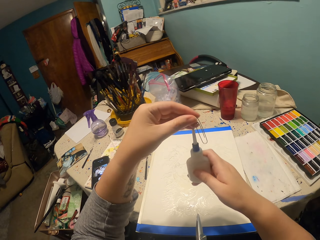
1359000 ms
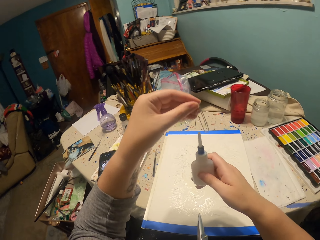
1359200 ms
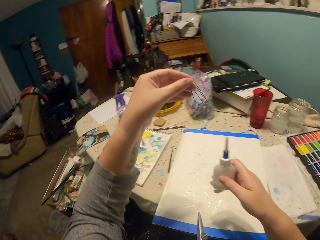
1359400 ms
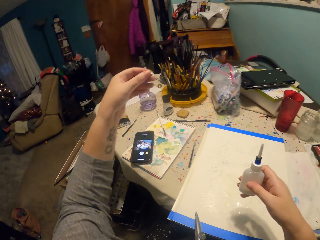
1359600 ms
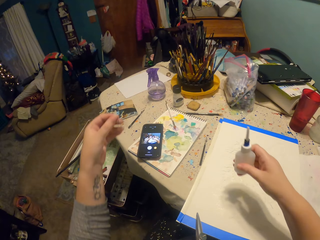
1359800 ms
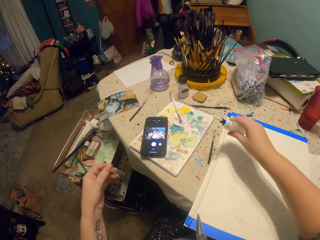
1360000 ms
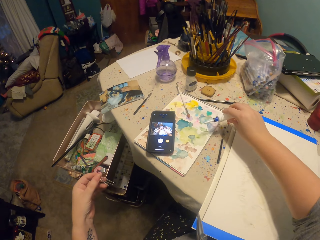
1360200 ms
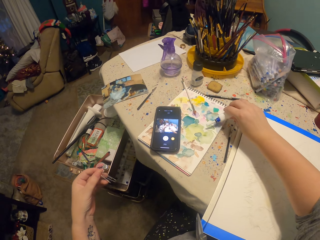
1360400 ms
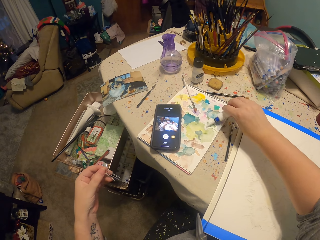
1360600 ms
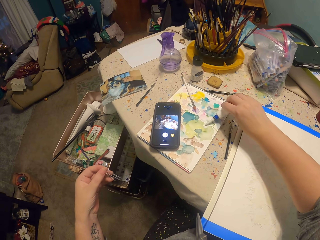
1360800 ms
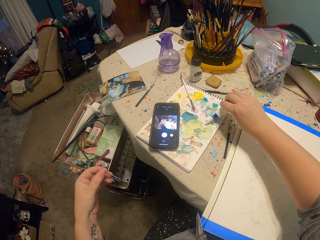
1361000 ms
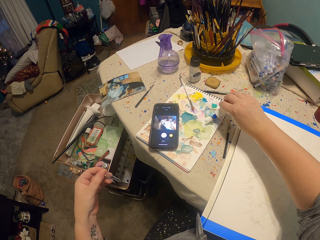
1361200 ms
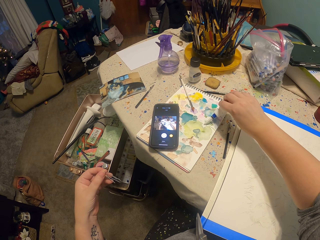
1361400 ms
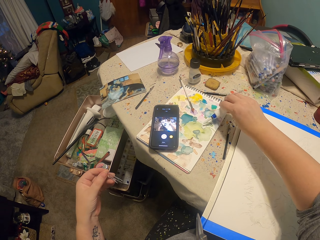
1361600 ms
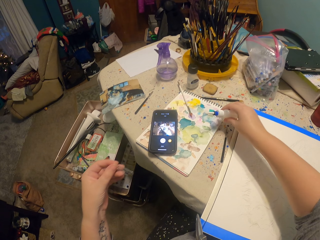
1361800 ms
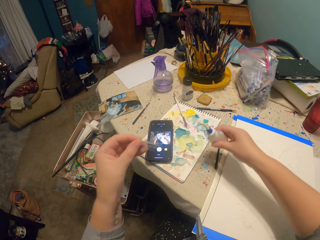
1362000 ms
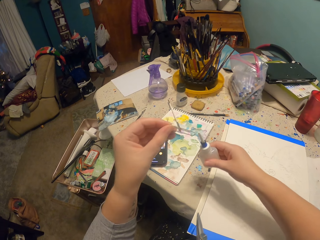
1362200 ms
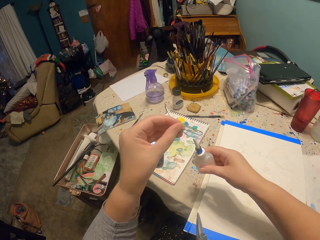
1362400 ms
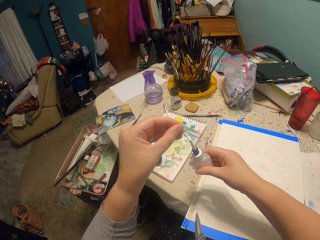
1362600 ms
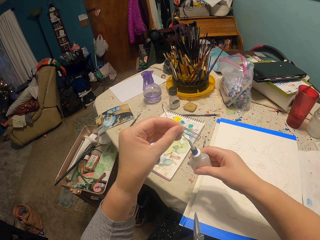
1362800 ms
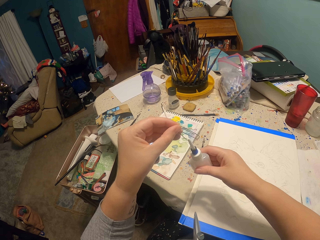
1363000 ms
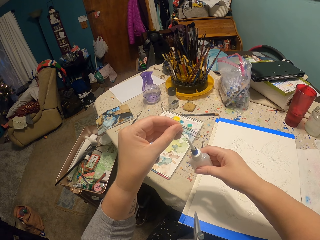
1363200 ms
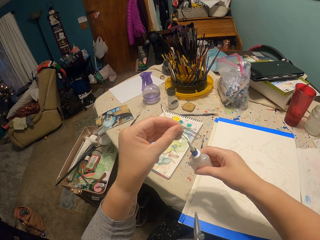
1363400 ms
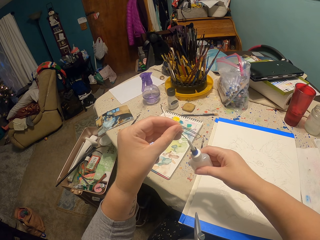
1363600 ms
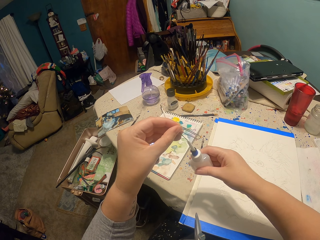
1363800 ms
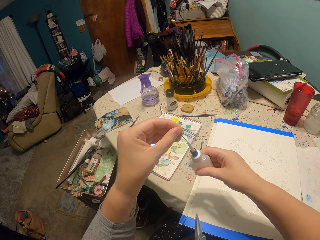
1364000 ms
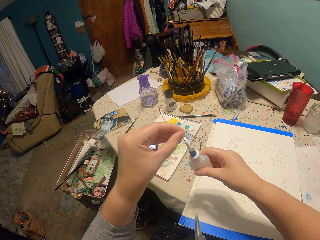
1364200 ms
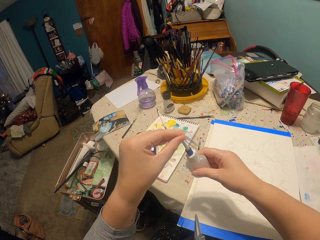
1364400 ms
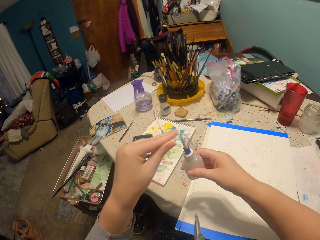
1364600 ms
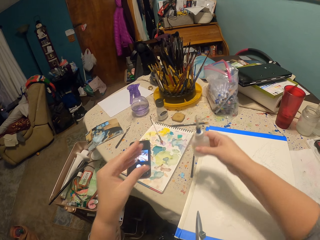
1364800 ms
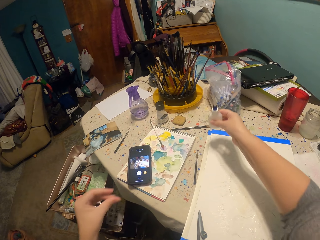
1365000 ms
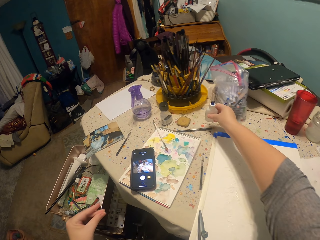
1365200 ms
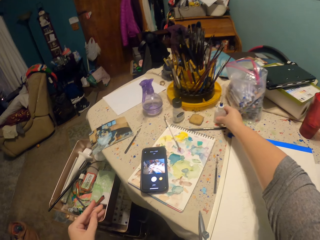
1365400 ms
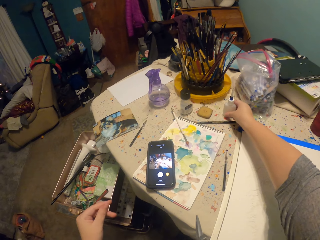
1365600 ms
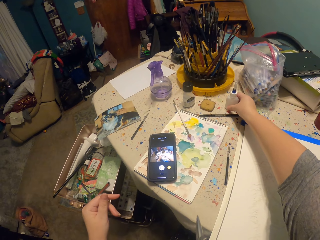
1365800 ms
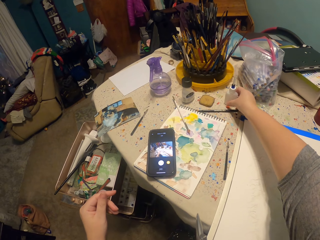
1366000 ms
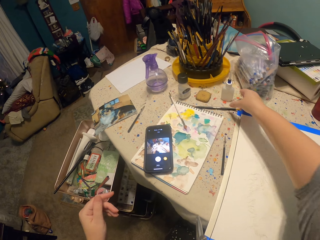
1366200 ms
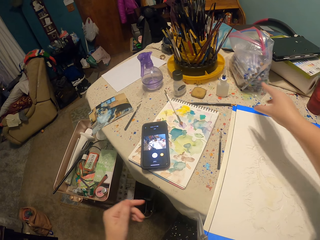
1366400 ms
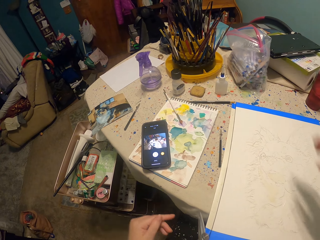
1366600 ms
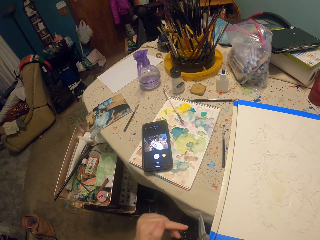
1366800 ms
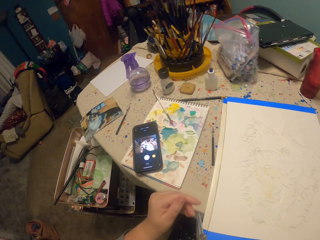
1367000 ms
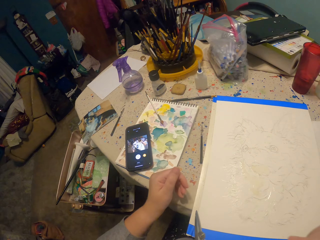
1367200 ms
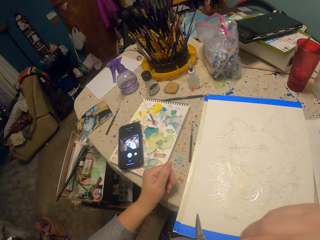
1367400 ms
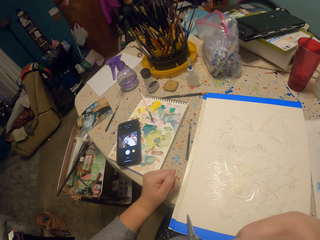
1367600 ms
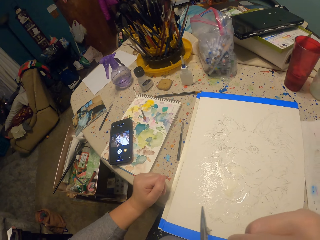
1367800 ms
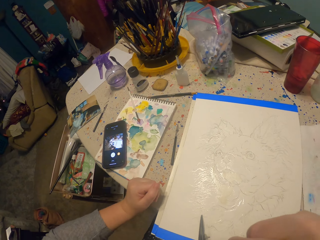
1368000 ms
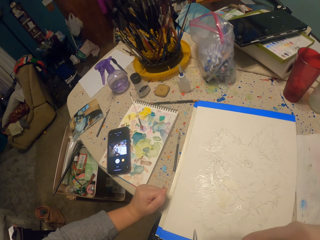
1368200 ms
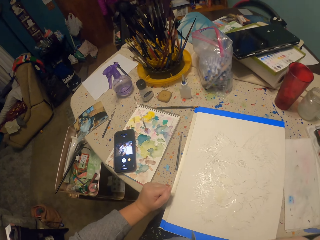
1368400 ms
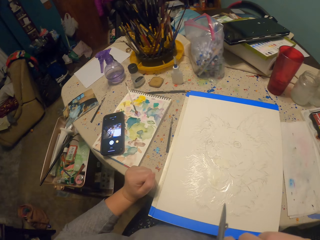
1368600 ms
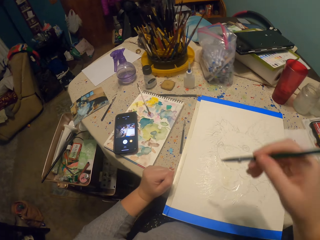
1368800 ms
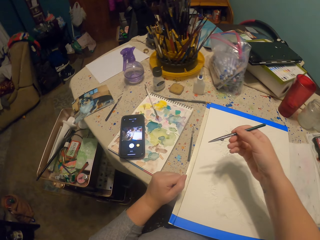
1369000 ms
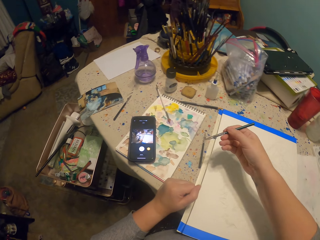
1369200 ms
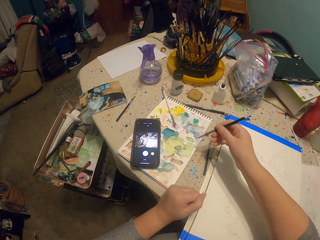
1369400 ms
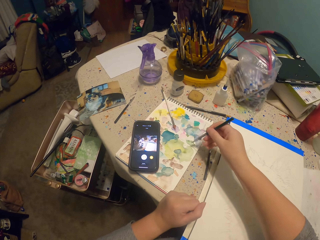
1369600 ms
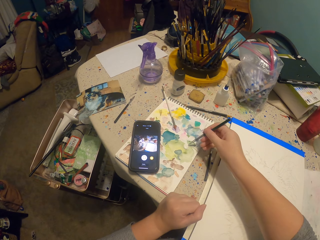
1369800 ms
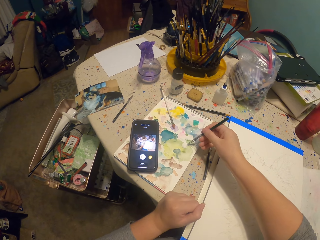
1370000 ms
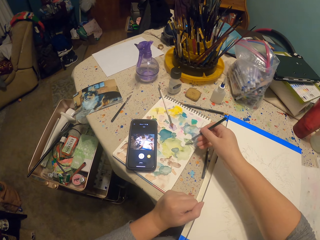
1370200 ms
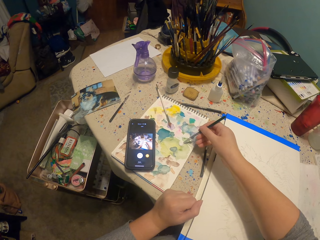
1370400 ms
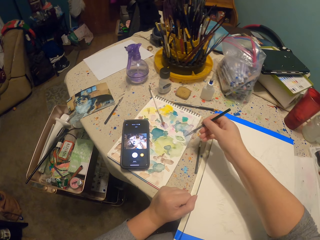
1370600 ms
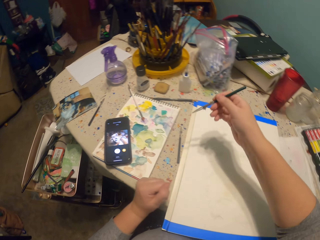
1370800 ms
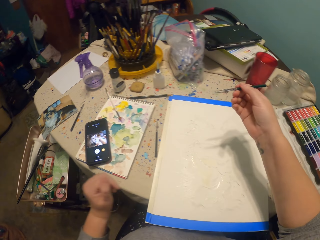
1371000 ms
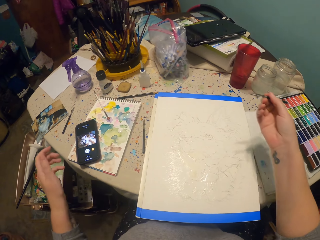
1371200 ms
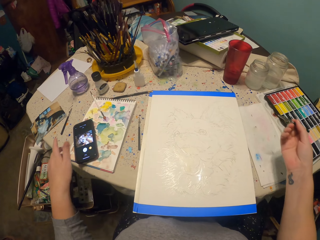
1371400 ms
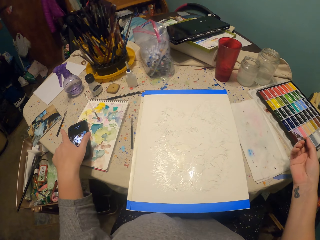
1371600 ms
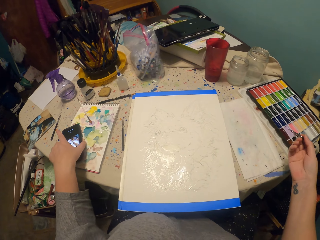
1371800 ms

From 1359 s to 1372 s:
The camera wearer pours paint on a book cover. They cover the bottle with a pin. They put the paint on top of the table. They lift their hands up. They pick up the drawing pencil. They dip the drawing pen in the water paint.

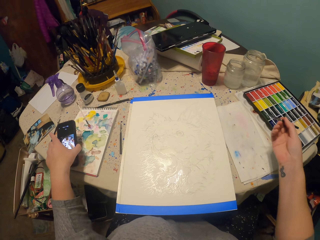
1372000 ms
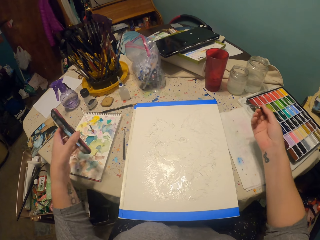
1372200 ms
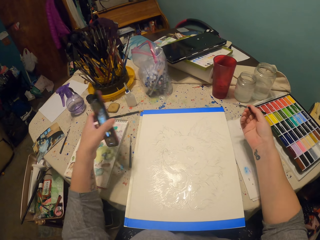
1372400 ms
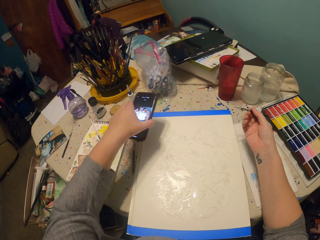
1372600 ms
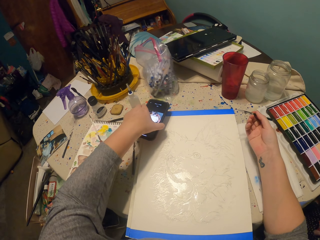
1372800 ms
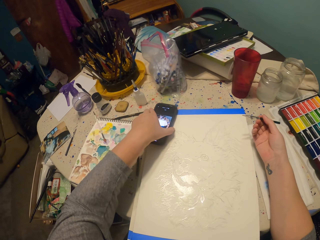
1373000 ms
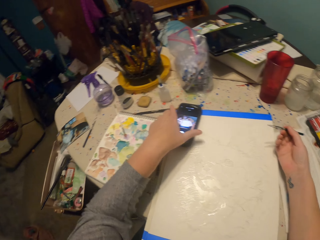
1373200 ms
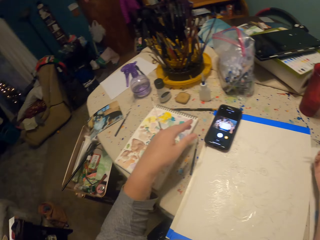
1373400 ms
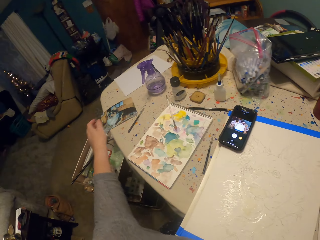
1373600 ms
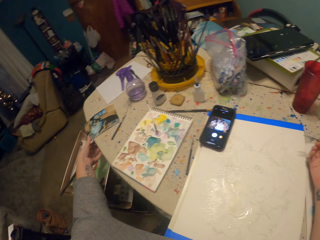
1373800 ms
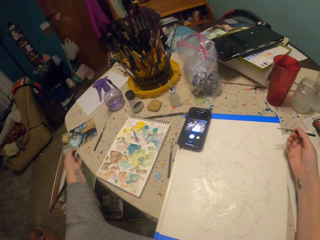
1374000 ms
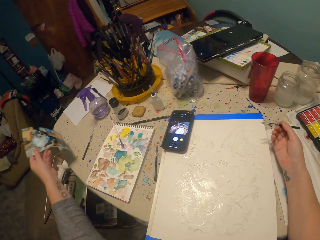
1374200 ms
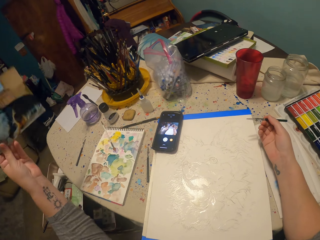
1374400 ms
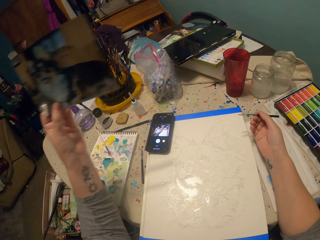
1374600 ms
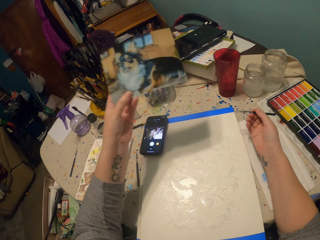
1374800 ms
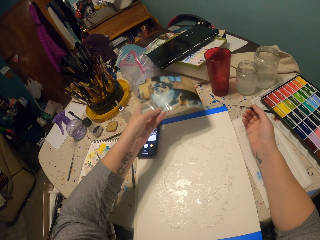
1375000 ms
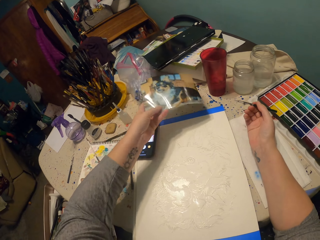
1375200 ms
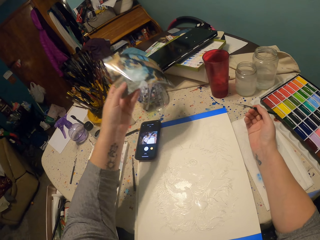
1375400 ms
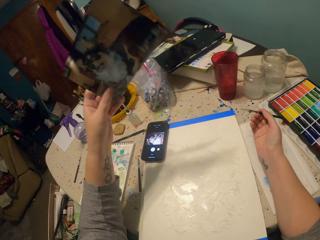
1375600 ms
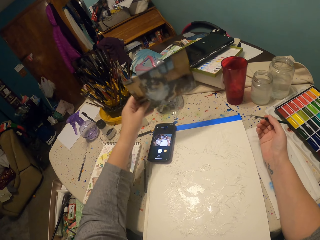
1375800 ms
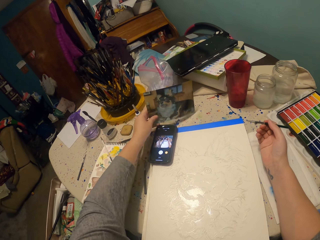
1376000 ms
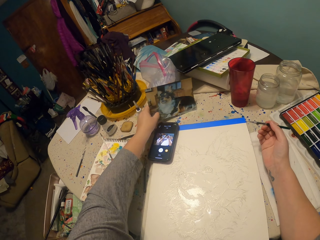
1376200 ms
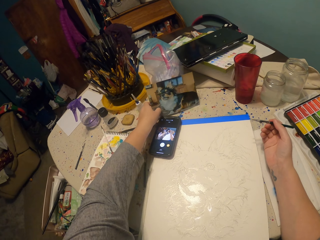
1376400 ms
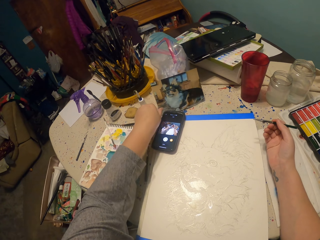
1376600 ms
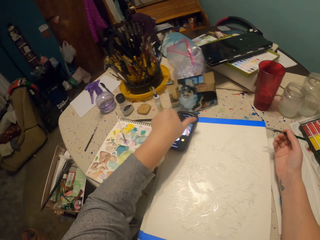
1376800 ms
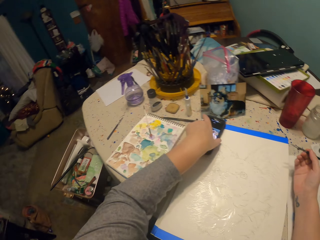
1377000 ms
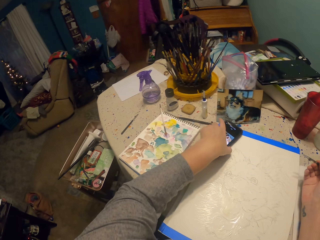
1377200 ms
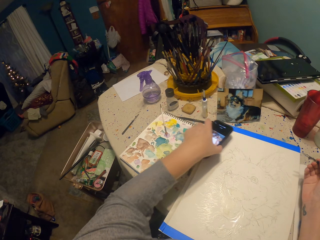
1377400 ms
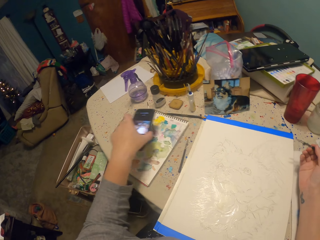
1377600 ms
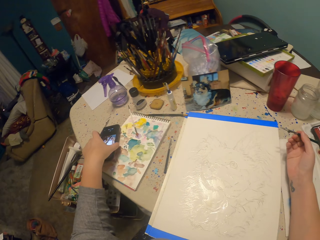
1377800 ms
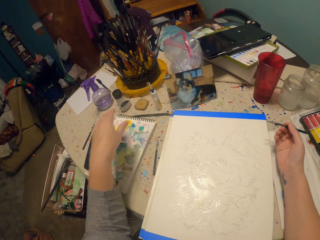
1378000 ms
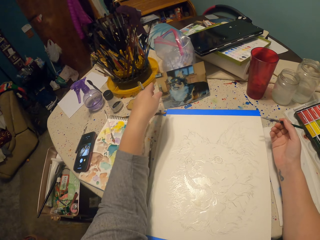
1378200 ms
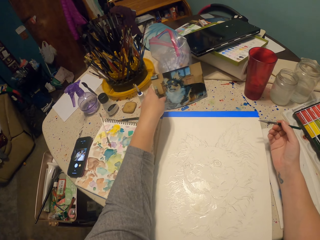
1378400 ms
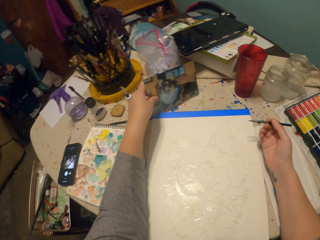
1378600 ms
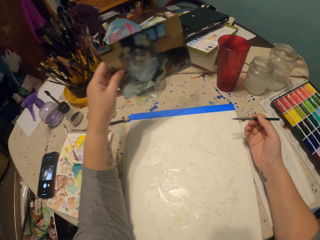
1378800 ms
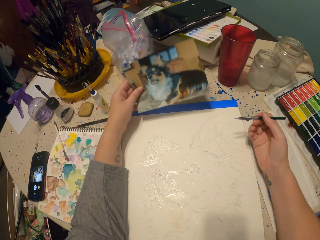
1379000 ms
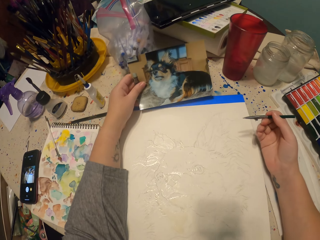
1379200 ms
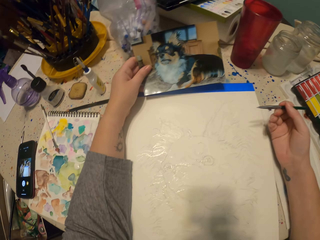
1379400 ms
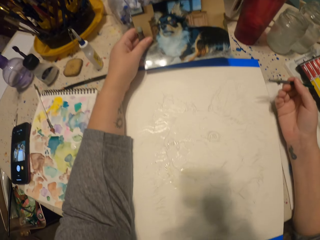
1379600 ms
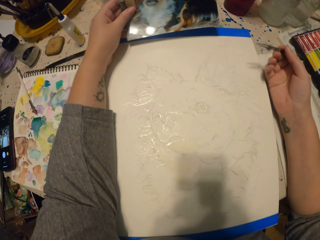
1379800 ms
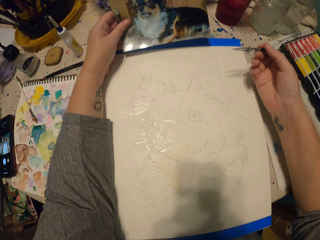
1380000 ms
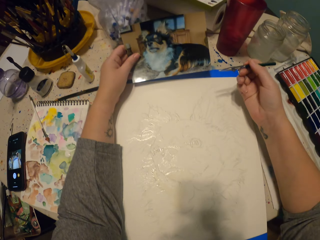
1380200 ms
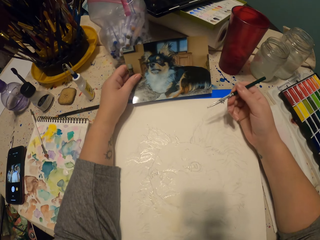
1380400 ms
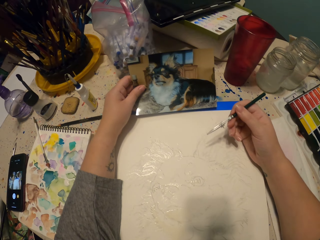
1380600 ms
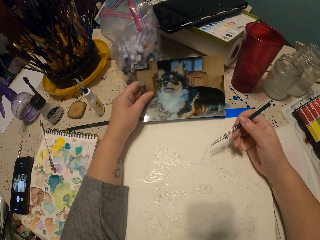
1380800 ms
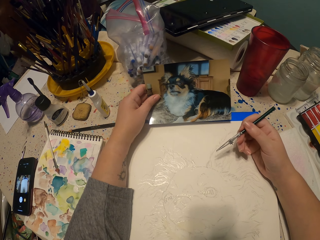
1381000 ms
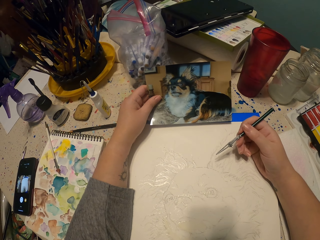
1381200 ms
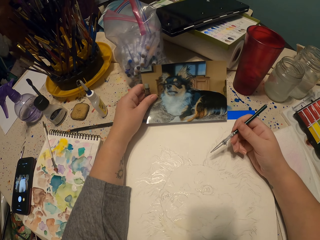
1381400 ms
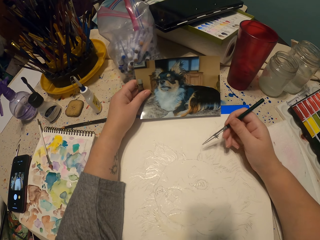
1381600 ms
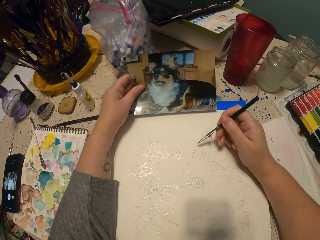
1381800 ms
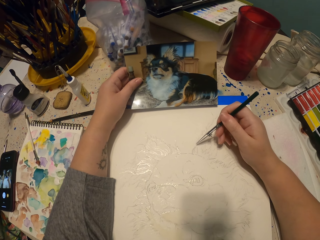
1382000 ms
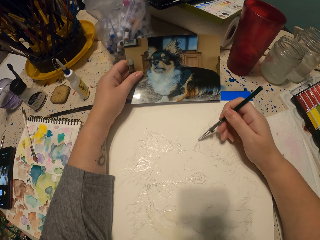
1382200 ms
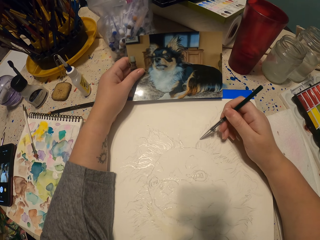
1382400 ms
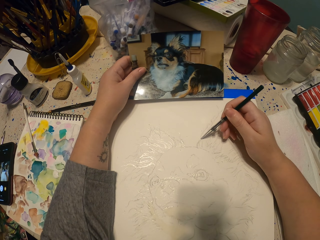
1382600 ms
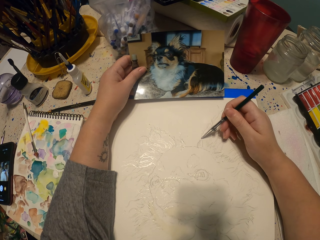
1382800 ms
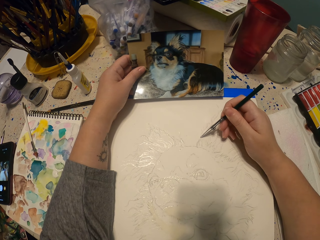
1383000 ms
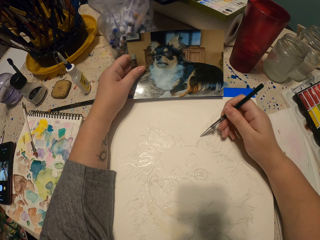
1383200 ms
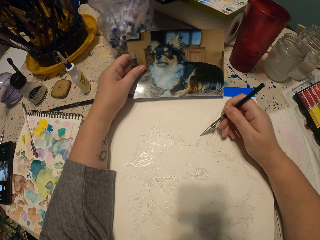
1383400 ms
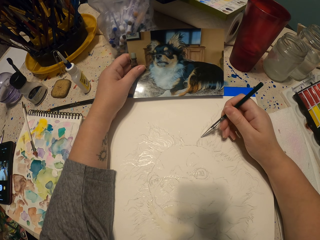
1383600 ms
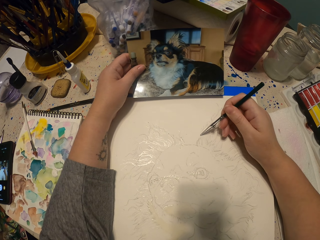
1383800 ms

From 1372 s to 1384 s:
The camera wearer holds the brush up. They hold the phone up. They pick up the phone and put the phone on the edge of the drawing. They place the paint on the table. They pick up a photo of the dog and put down the photo of the dog on the side. They move the phone to the side. They put the phone down and pick up the phone. They pick up the photo of the dog and hold the picture of the dog. They sketch the dog on a piece of paper.
